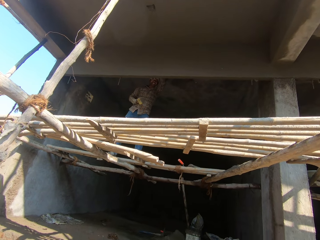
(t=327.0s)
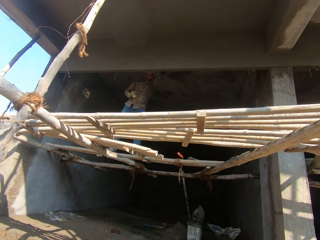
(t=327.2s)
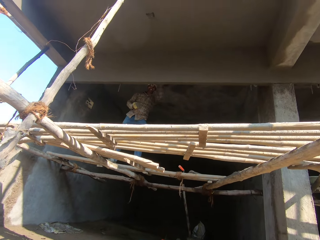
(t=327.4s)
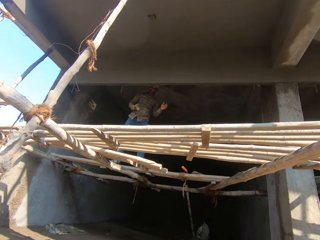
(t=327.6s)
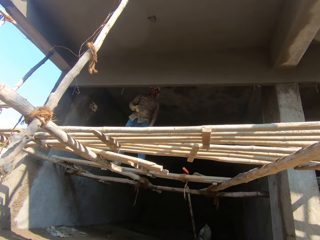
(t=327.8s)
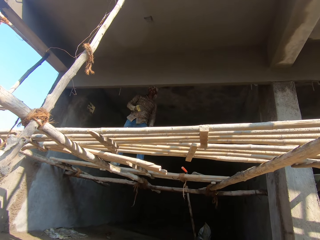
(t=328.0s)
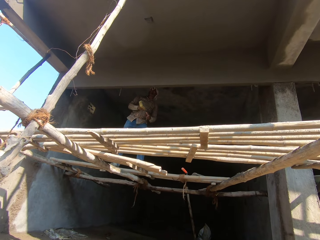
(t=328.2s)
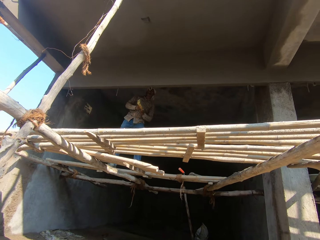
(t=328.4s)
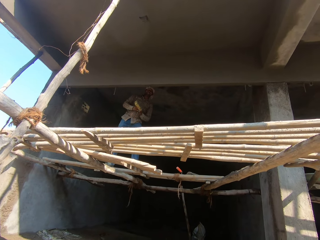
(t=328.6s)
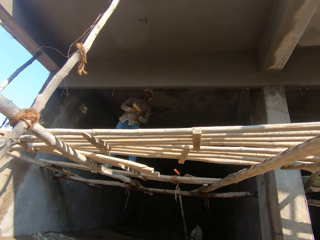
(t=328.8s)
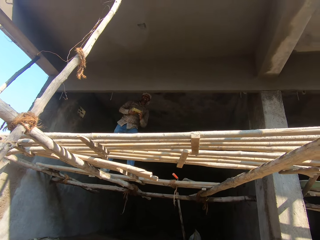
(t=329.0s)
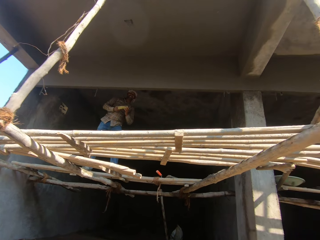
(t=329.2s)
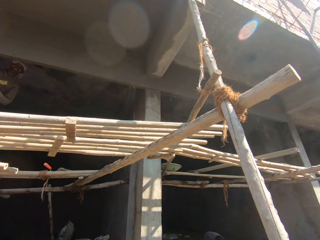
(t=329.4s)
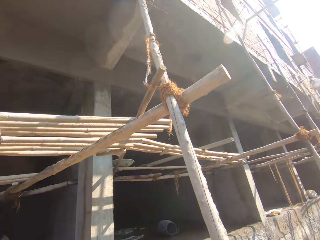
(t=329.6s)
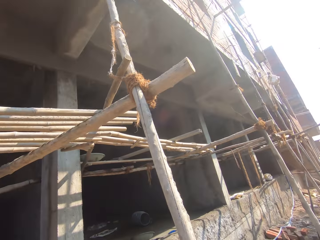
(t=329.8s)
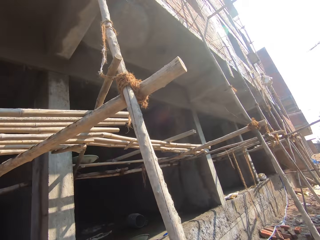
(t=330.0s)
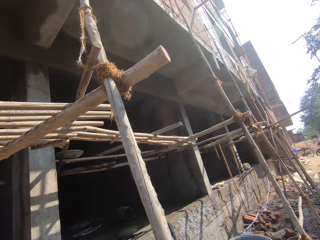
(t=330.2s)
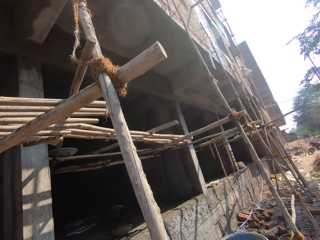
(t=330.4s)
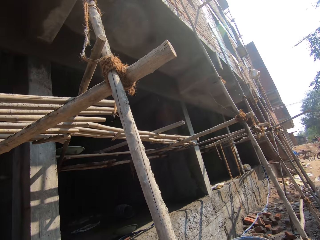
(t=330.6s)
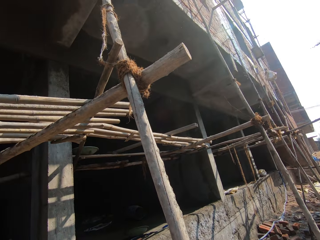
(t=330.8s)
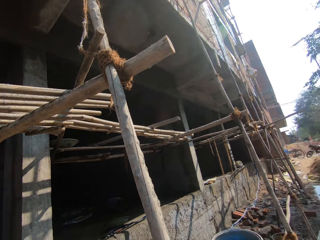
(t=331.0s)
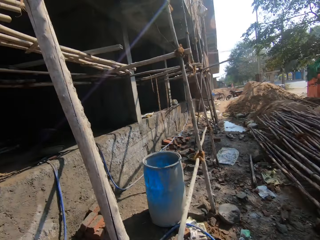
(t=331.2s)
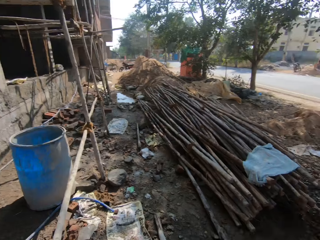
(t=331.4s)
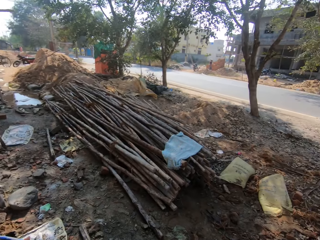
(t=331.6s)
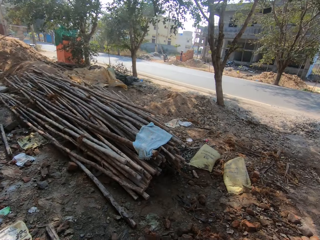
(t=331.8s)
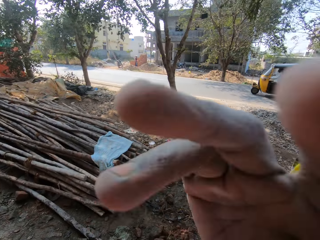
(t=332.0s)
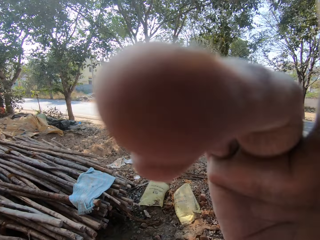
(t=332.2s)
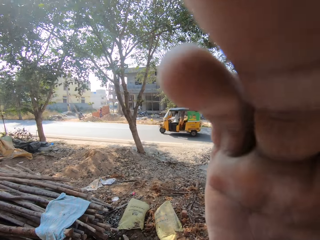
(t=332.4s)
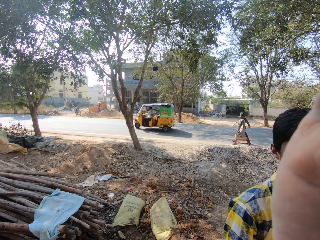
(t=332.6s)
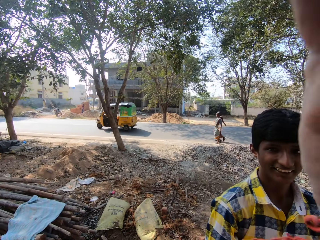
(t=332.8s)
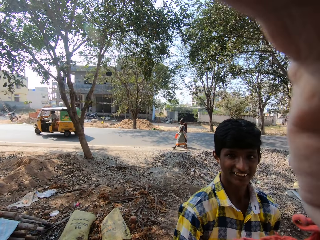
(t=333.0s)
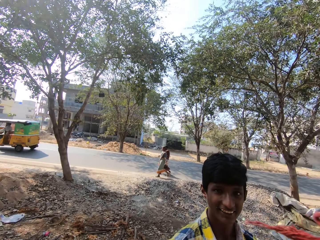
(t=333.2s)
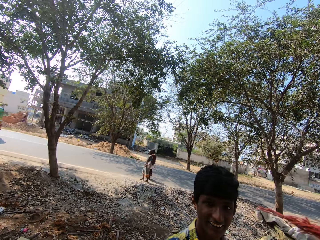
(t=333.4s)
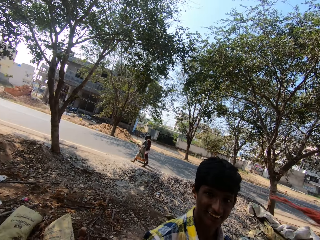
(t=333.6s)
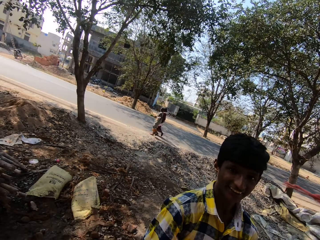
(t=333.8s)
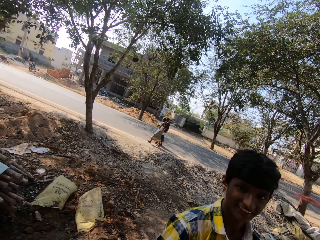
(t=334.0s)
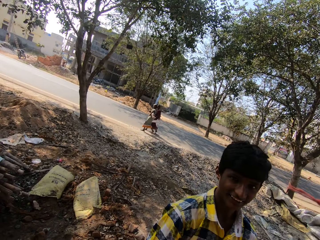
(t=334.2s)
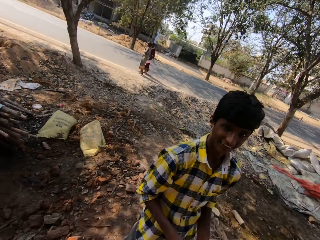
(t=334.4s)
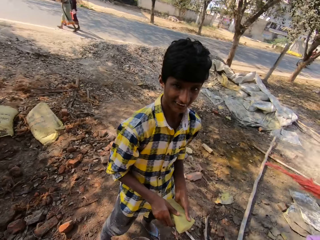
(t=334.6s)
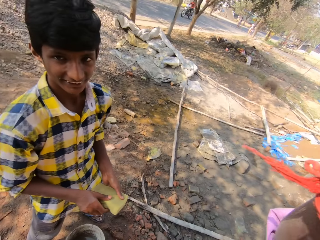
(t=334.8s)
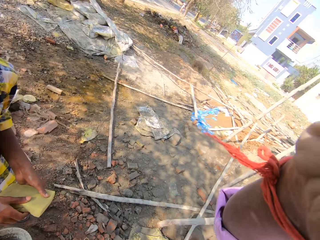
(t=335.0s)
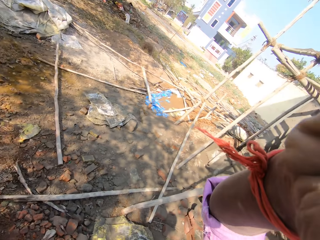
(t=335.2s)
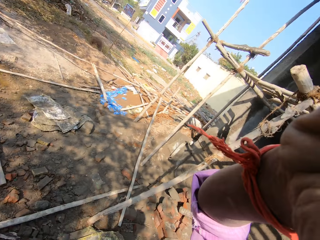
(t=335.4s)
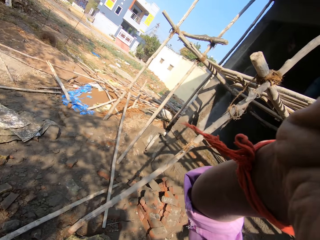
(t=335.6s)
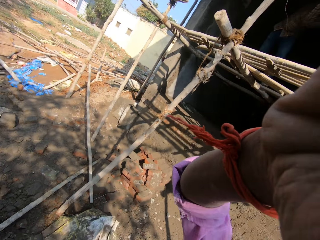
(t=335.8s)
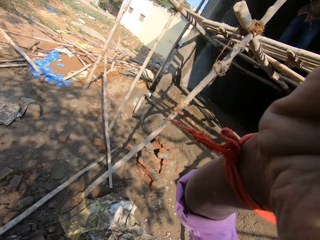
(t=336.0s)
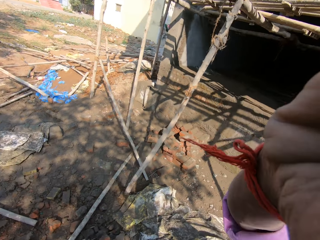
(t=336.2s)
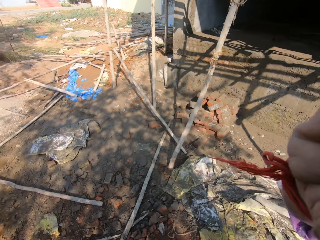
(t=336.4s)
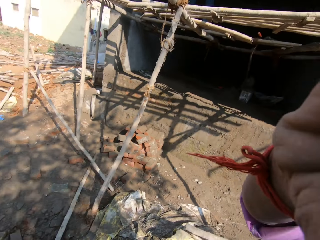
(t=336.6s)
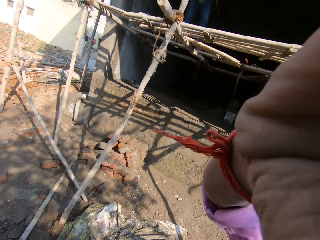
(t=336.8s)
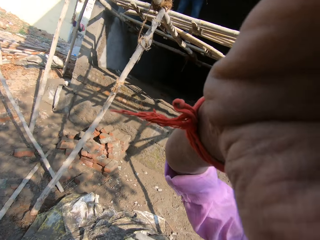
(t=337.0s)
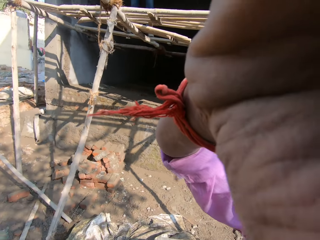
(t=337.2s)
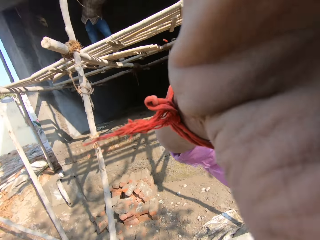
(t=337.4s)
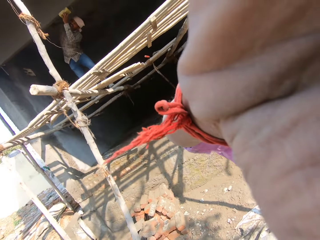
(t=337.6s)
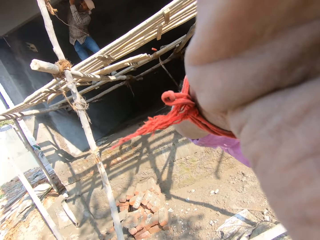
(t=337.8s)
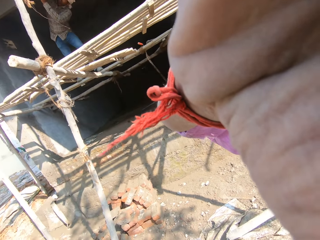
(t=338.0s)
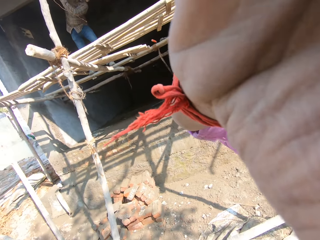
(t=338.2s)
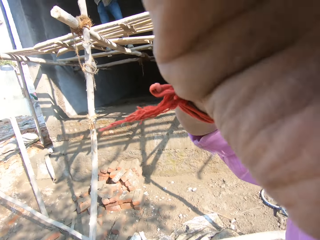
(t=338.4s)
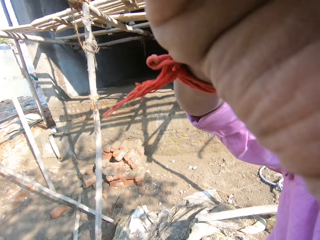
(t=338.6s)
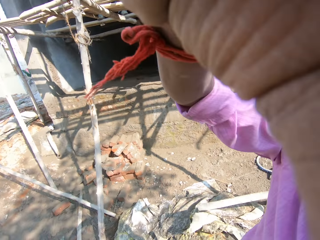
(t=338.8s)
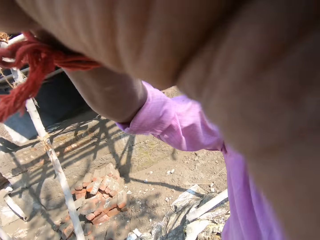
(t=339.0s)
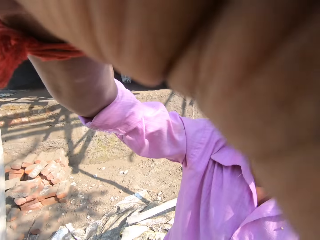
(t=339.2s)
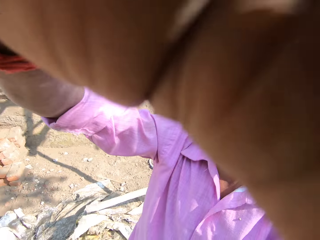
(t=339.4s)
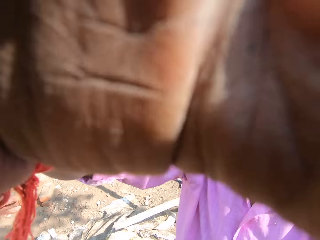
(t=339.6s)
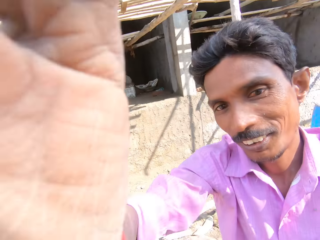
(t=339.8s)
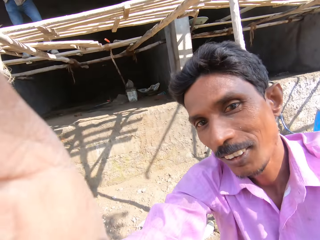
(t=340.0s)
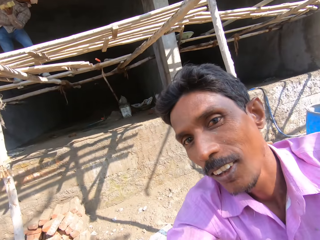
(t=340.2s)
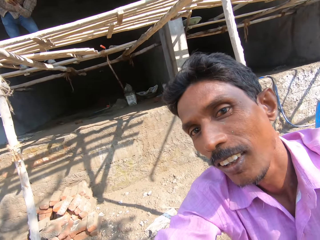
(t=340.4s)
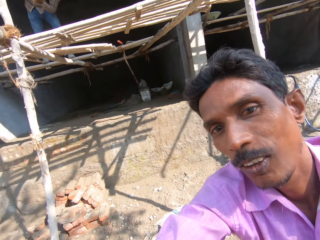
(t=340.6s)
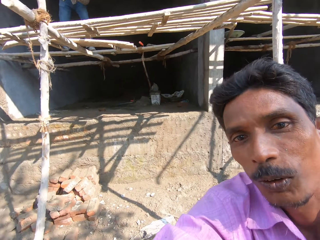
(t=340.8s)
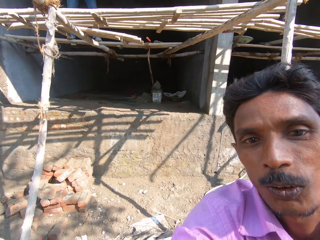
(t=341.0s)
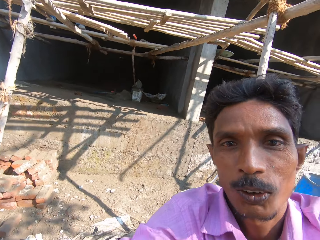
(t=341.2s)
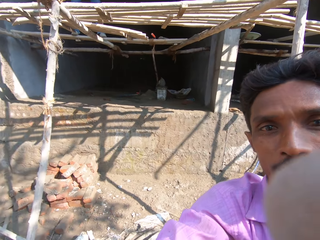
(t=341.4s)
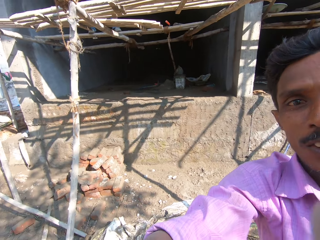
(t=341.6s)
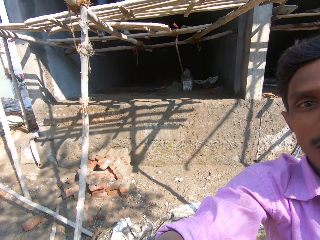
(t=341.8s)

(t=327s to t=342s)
A man interacts with the camera wearer. The camera wearer looks around a construction site. He walks around the construction site. He takes off a camera on his head with his right hand. He adjusts the camera. Another man interacts with the camera wearer. The camera wearer adjusts the camera. The other man interacts with the camera wearer. The camera wearer interacts with a third man.

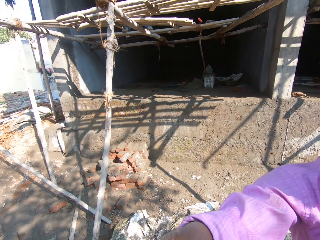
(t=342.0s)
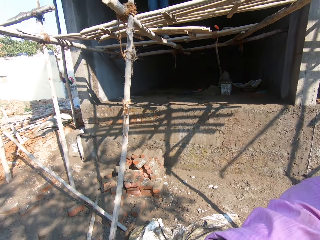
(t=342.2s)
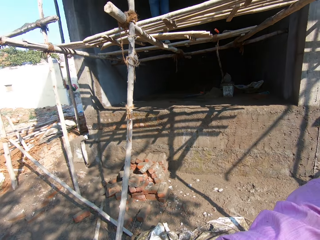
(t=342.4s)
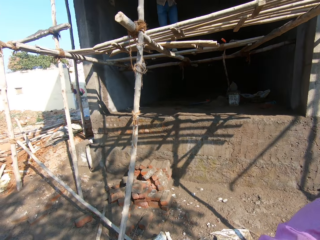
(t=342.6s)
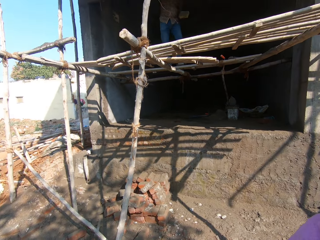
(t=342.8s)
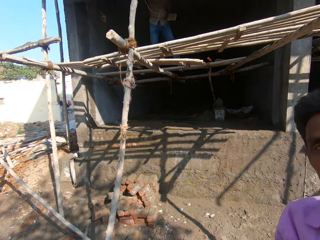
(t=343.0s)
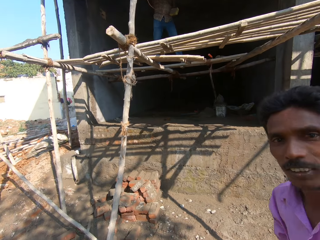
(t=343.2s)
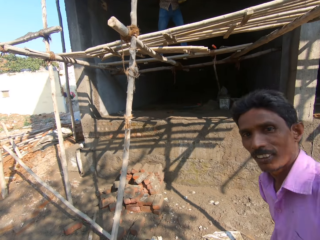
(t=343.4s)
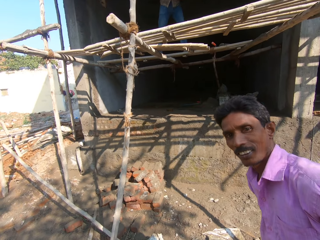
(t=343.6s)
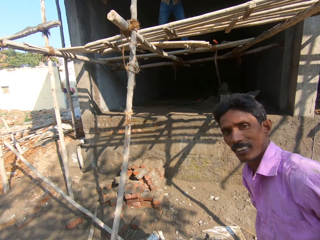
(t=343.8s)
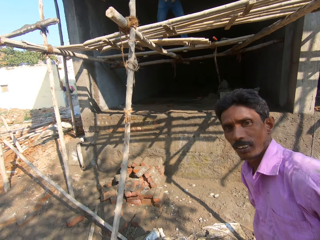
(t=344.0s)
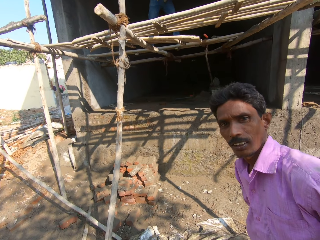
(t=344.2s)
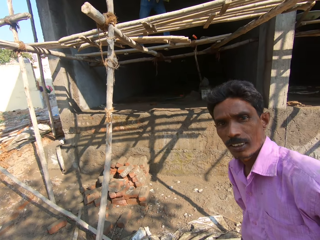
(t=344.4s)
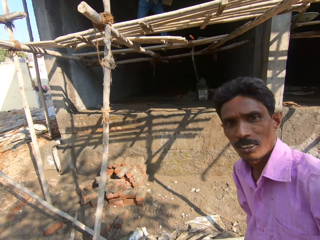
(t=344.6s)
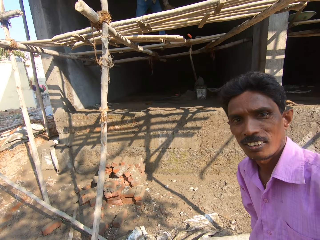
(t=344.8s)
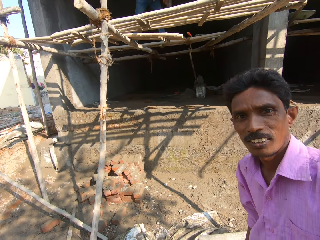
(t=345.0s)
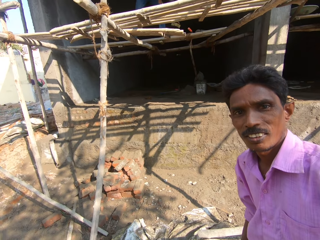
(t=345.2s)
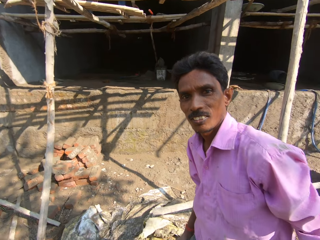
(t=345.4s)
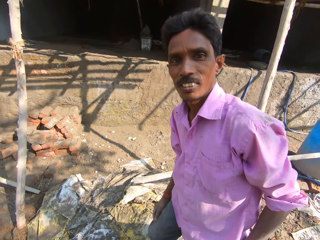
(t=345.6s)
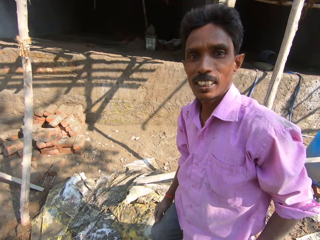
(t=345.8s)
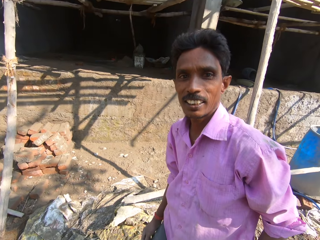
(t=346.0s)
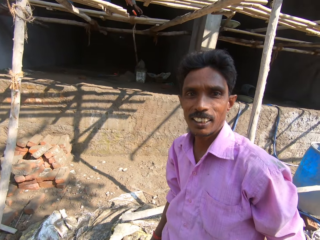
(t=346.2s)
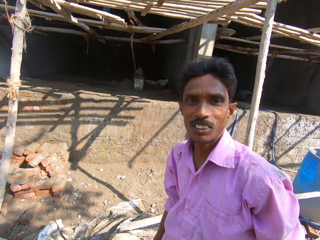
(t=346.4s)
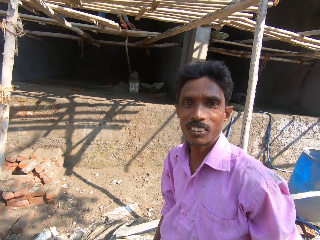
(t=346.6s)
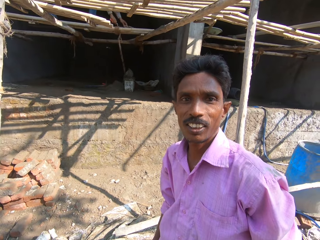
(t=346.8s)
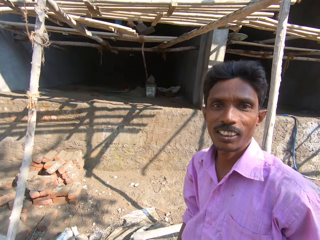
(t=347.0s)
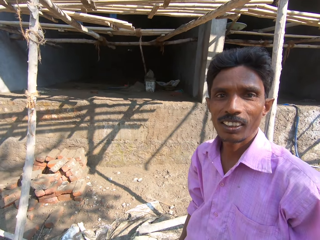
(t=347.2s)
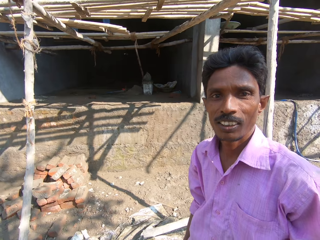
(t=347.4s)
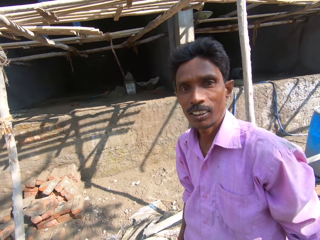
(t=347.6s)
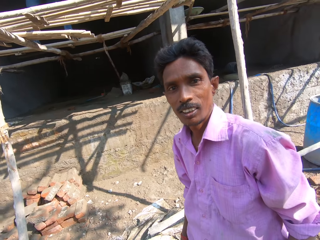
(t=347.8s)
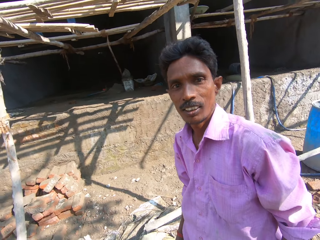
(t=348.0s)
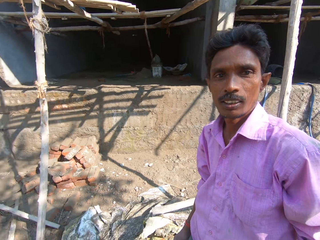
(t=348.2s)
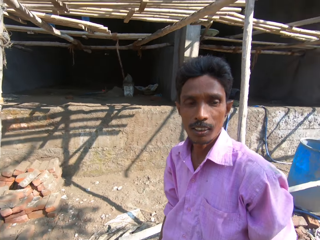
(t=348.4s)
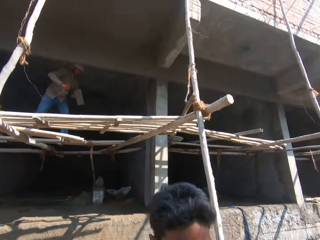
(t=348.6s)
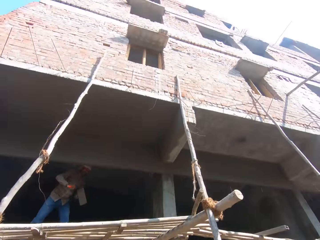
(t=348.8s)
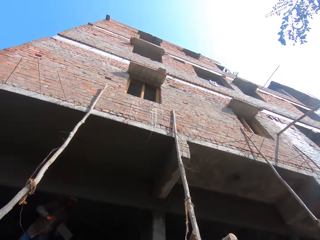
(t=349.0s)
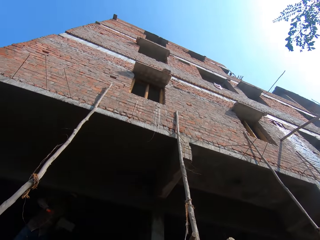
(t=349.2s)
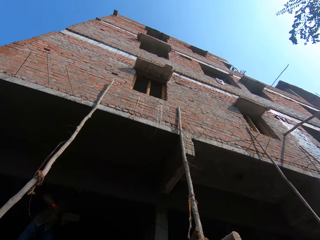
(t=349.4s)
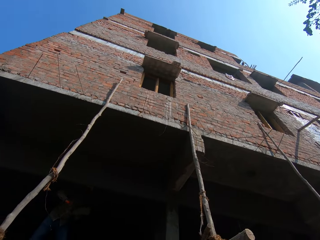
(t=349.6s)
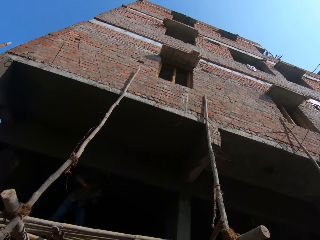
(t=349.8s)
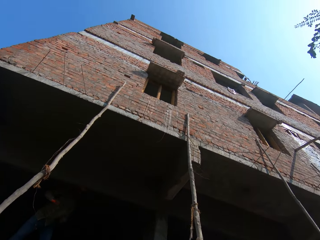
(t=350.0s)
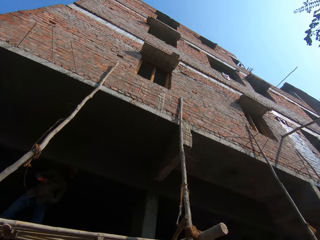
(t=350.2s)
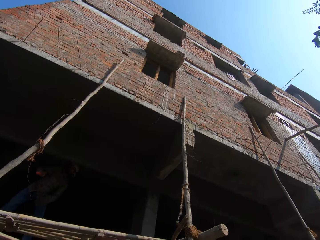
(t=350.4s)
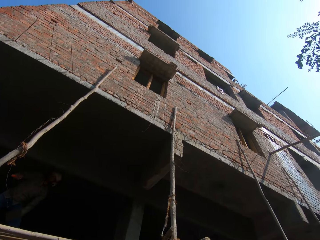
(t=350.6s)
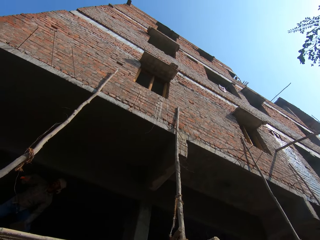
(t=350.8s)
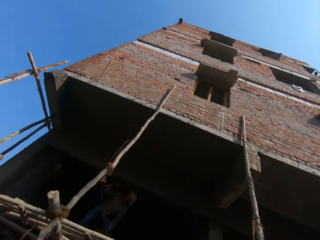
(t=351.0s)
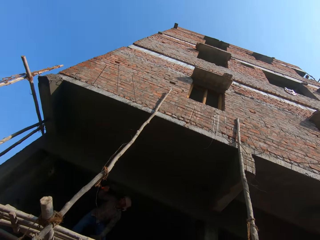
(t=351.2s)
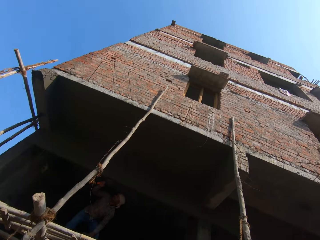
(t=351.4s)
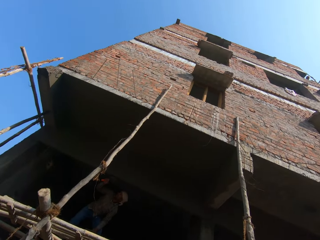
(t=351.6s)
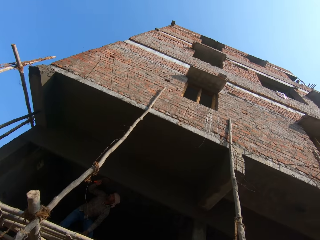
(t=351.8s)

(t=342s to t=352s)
A man interacts with the camera wearer. The camera wearer looks around a construction site. The man interacts with the camera wearer. The camera wearer looks around the construction site.
